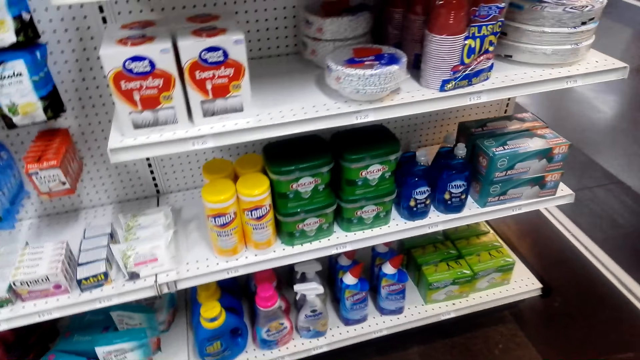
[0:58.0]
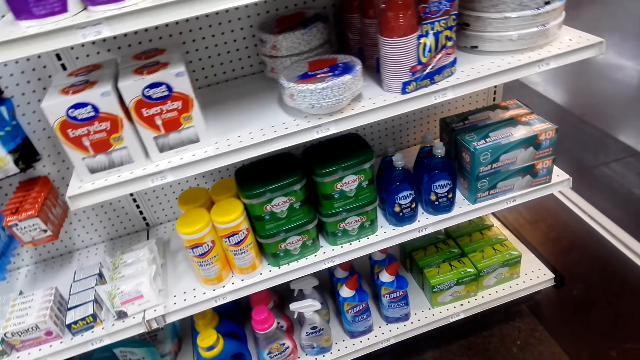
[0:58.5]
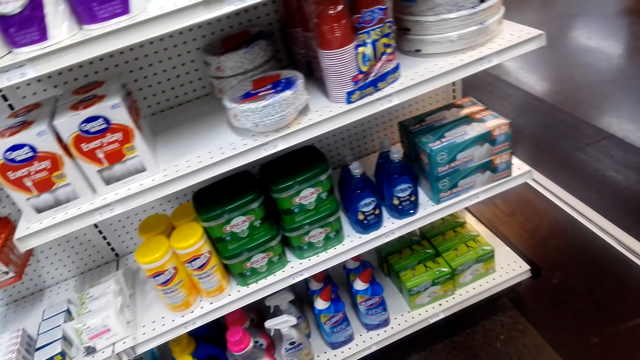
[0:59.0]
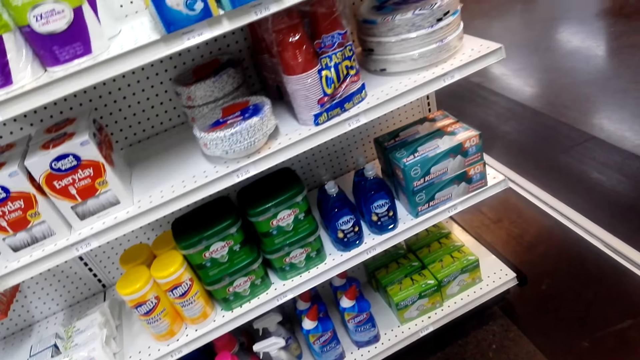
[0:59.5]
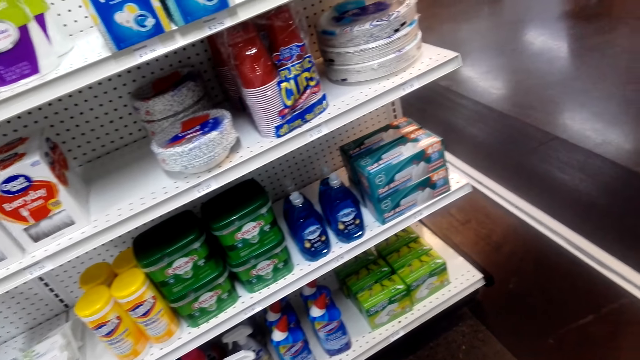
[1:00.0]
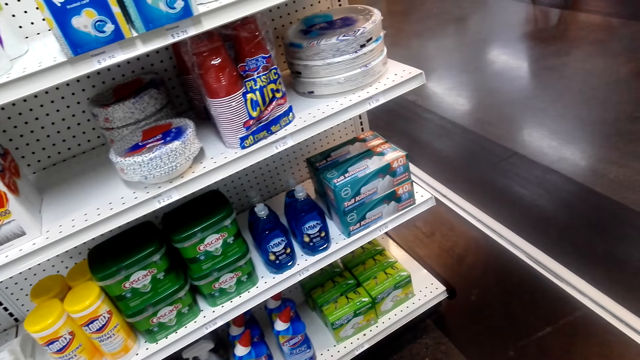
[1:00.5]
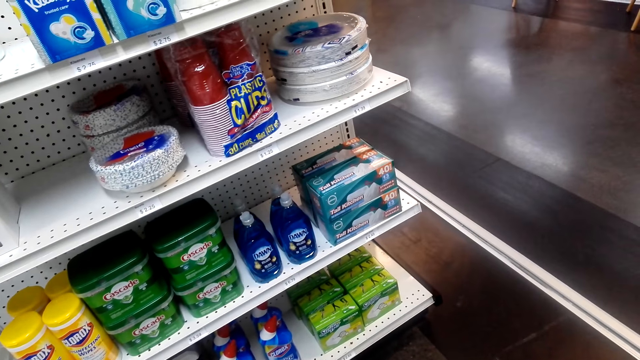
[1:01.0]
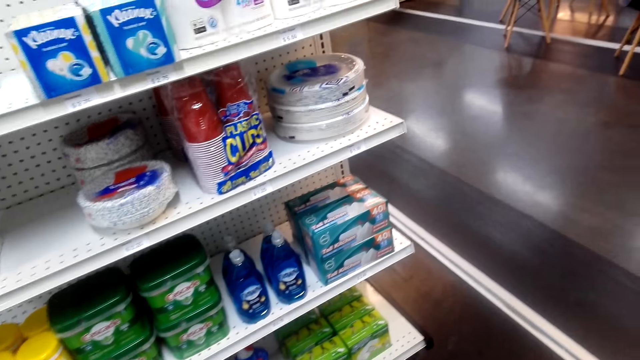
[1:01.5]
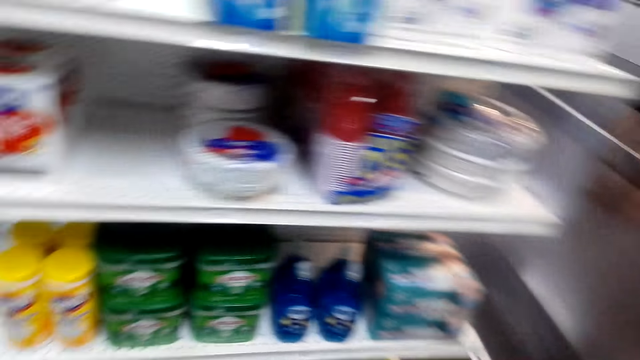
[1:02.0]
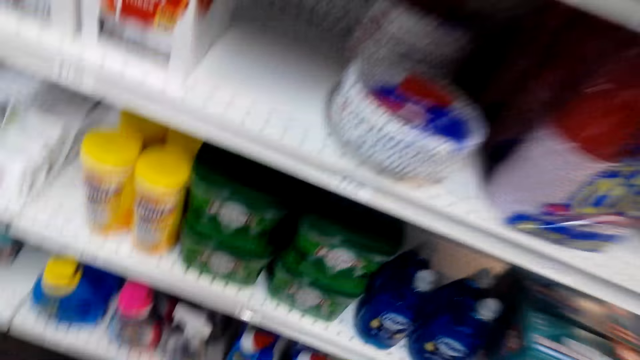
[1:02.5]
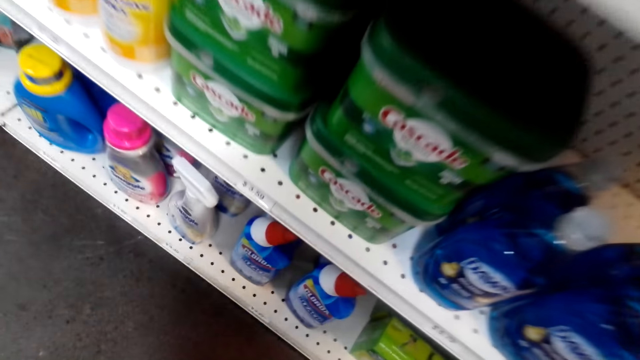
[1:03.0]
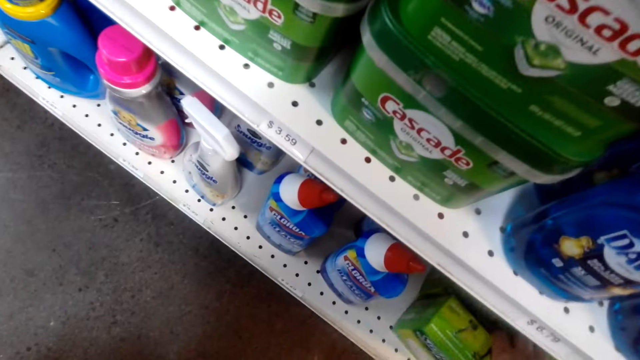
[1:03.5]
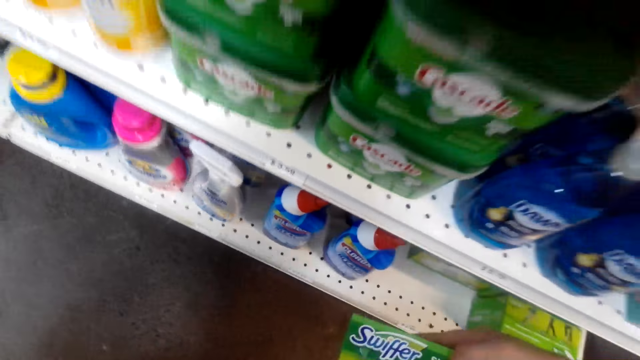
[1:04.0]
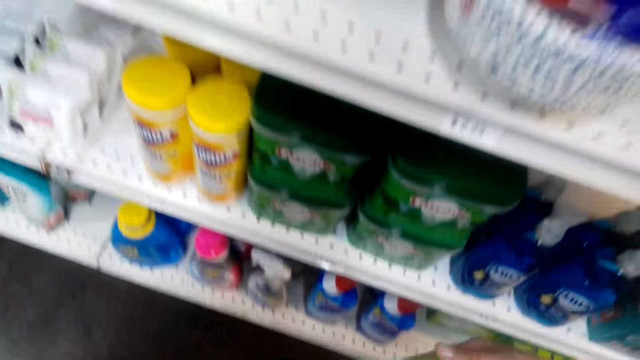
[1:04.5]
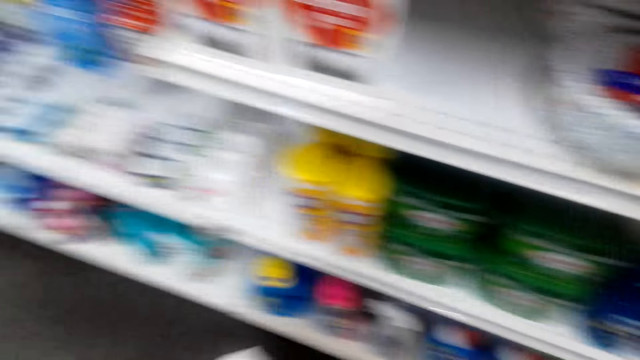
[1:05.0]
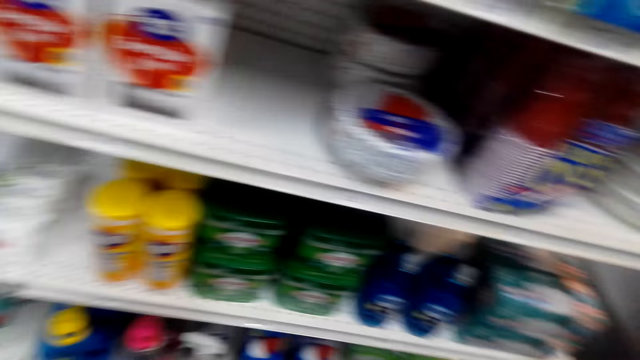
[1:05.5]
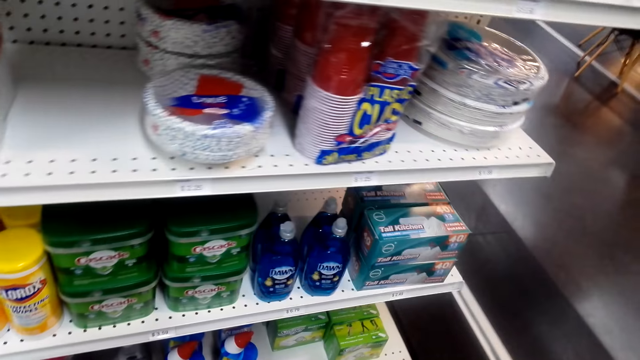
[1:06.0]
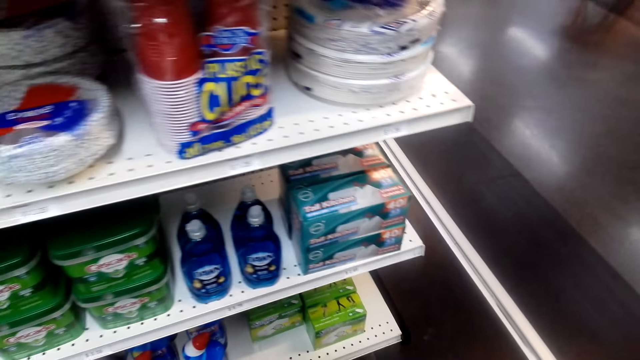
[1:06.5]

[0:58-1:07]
The camera wearer picks something from the shelf.

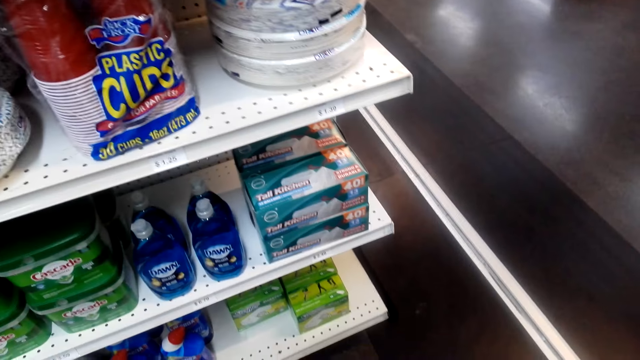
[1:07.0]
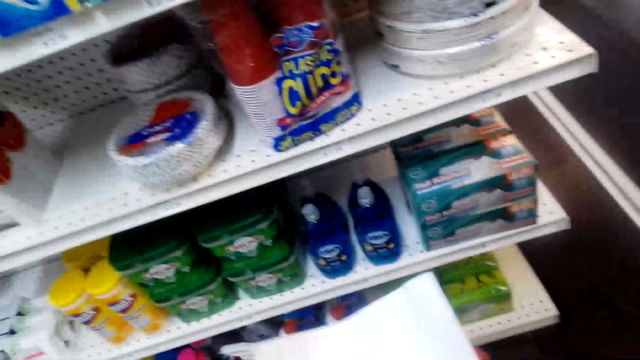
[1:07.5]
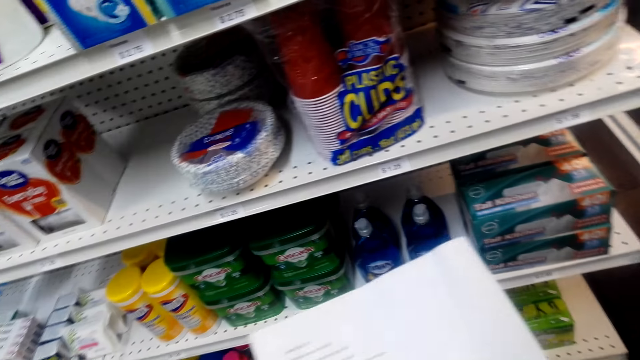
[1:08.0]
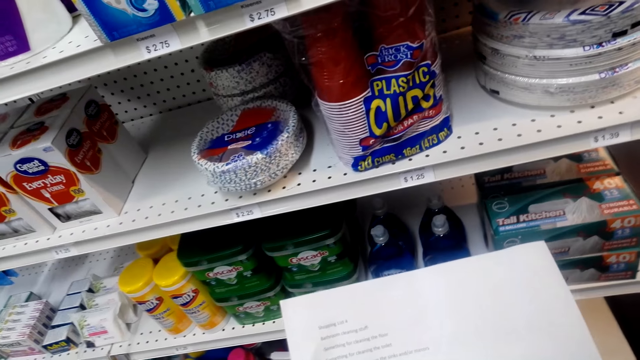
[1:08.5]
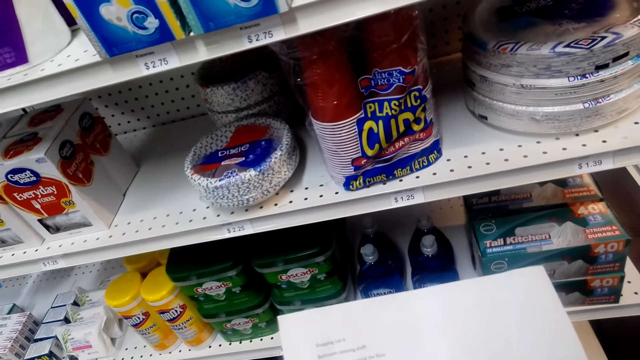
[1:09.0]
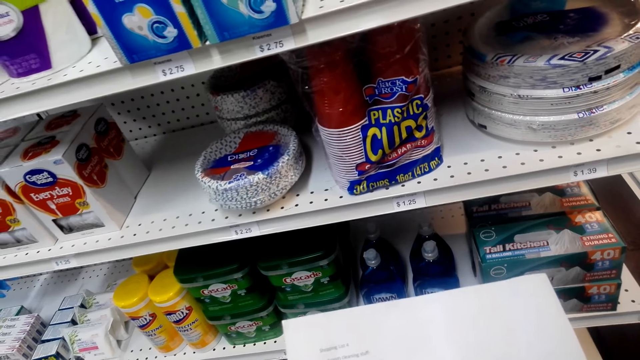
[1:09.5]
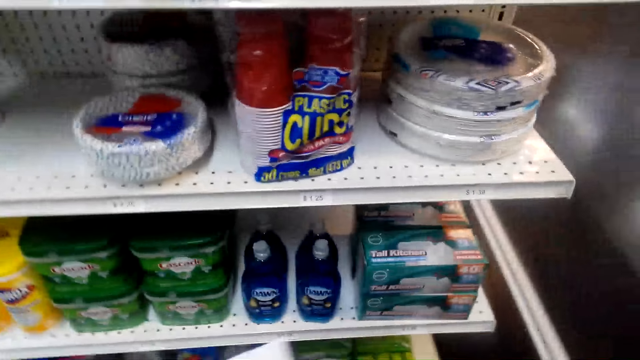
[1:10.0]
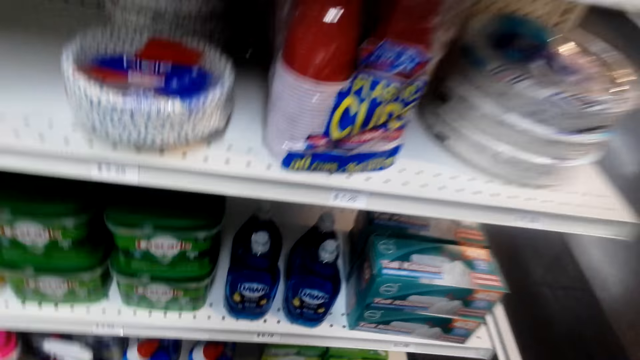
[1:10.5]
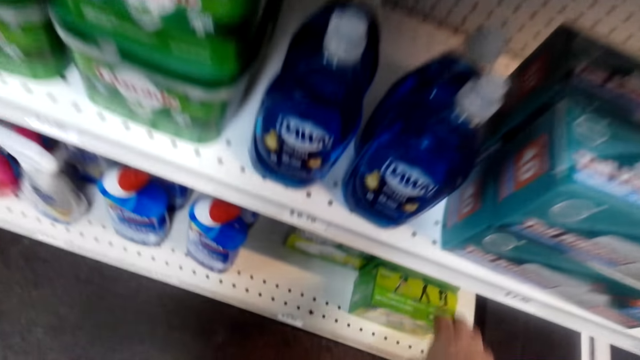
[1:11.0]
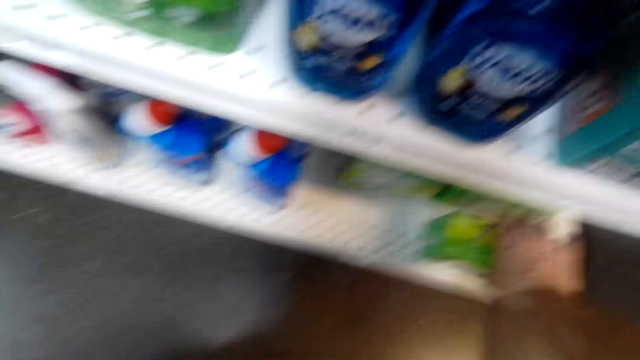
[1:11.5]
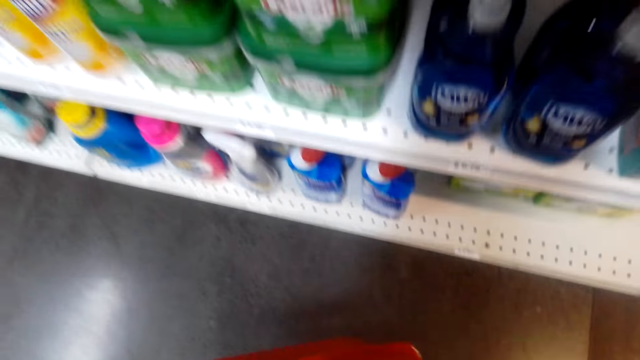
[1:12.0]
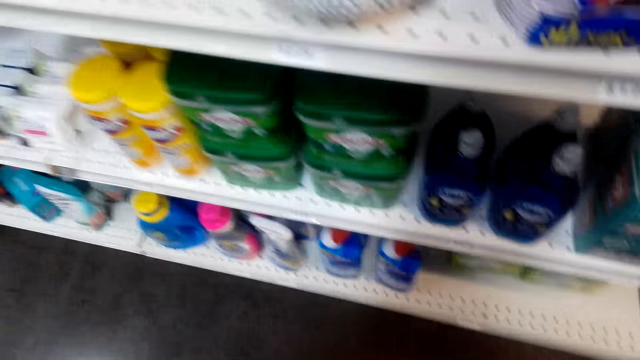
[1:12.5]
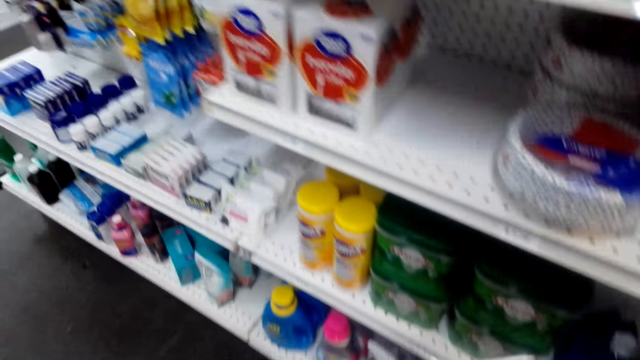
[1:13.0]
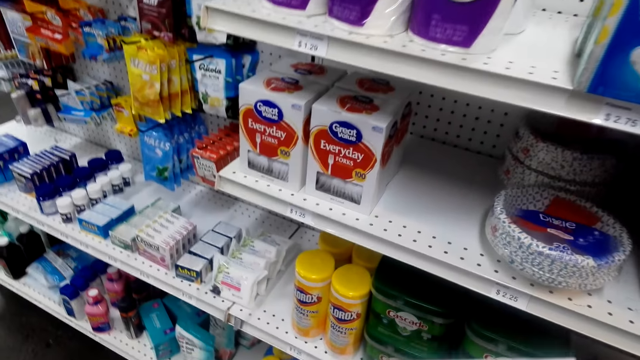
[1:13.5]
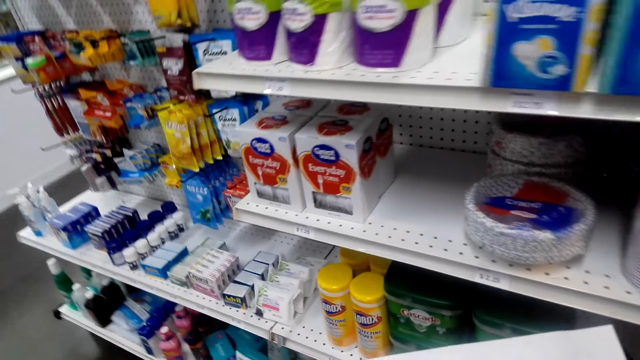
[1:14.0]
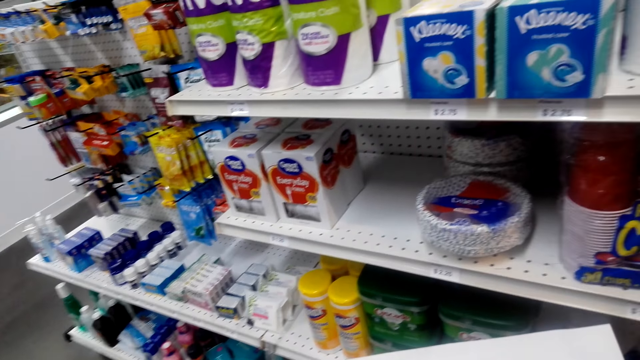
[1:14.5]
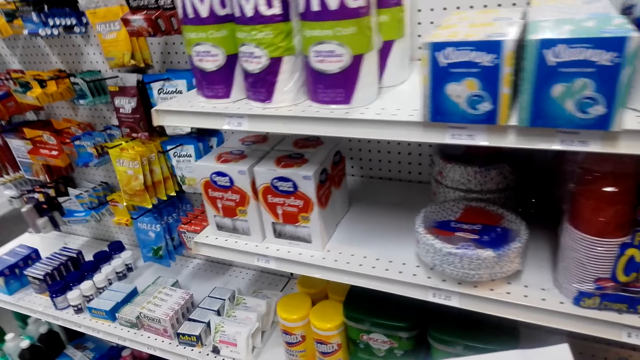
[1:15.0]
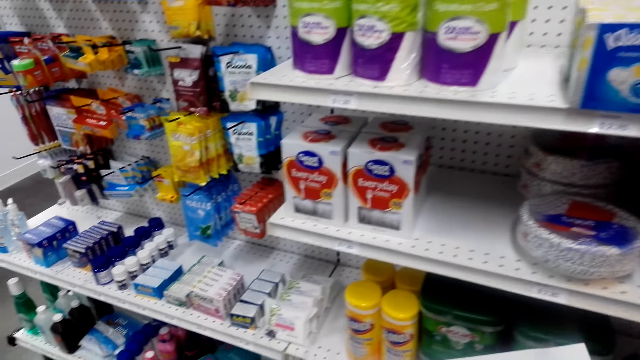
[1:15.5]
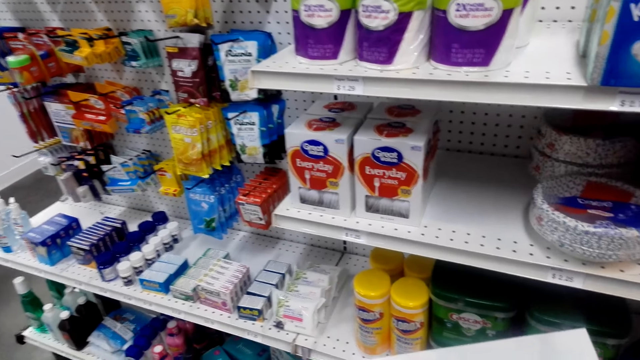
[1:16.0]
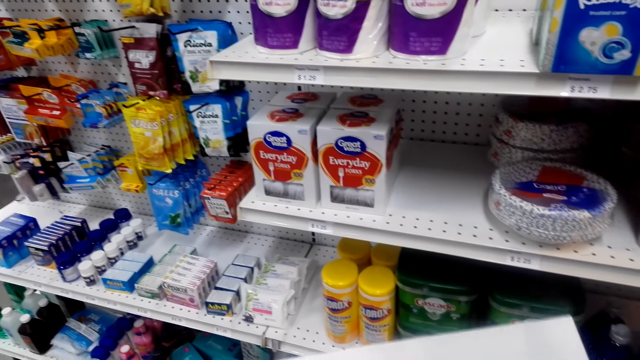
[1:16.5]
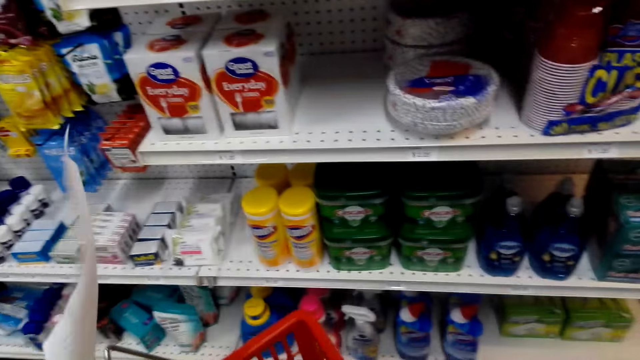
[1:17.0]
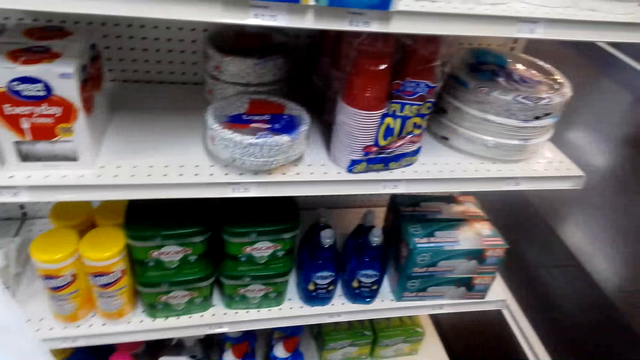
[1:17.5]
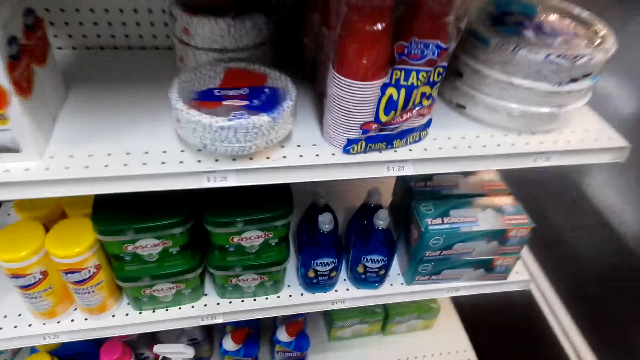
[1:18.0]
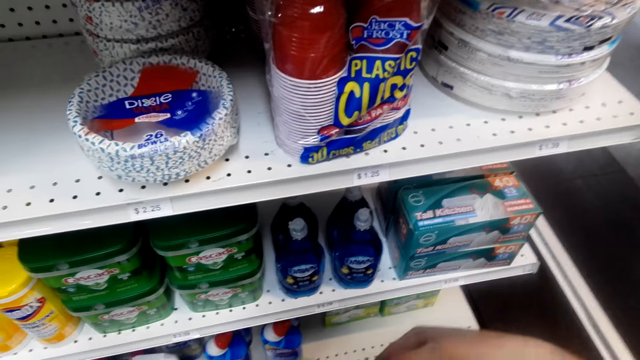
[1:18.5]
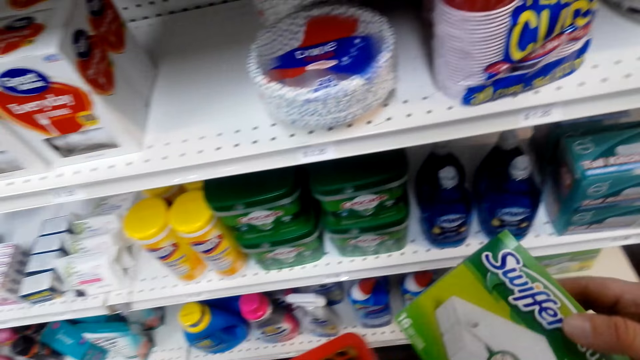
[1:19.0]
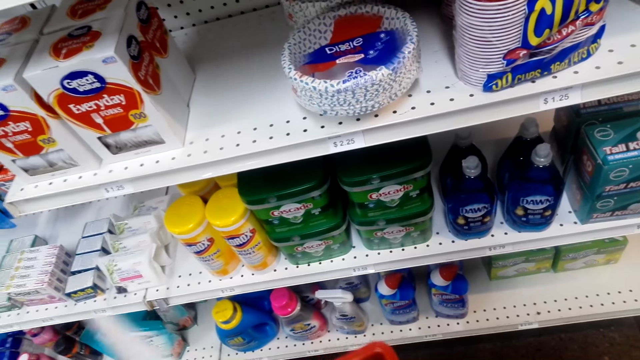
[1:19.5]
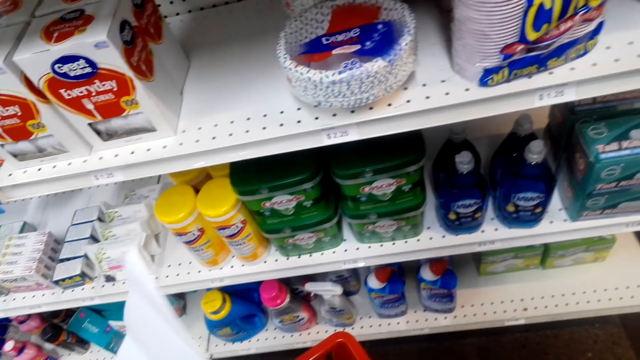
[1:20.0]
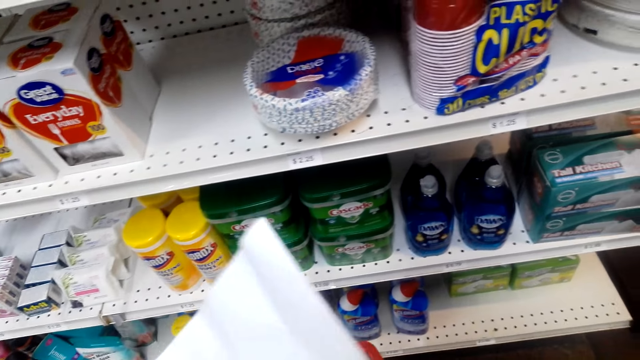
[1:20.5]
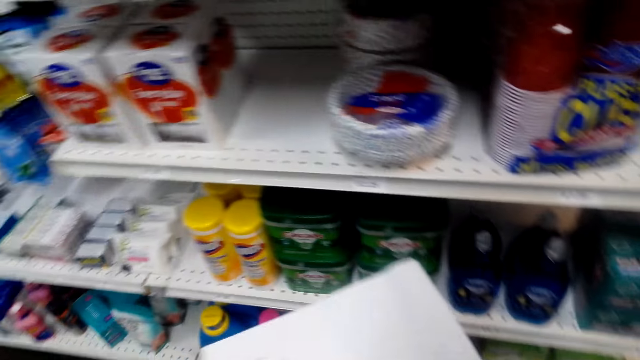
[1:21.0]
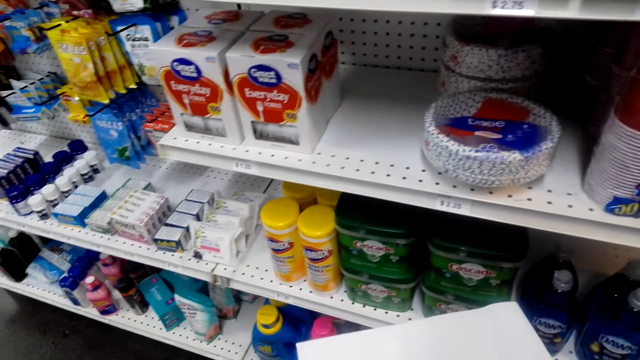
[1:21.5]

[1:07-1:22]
The camera wearer looks at the piece of paper. They look around. They pick something from the shelf. They drop something on the shopping basket. They look at the piece of paper. They pick something from the shelf, drop something on the shopping basket and look at the piece of paper.
